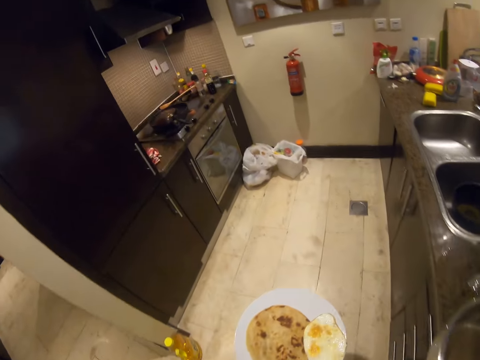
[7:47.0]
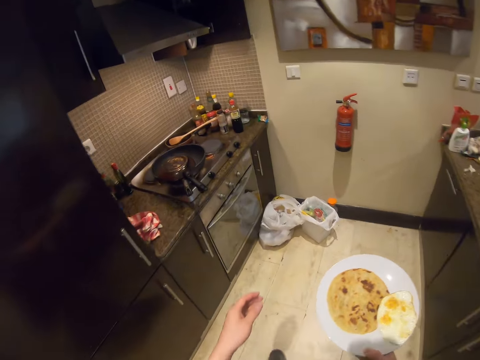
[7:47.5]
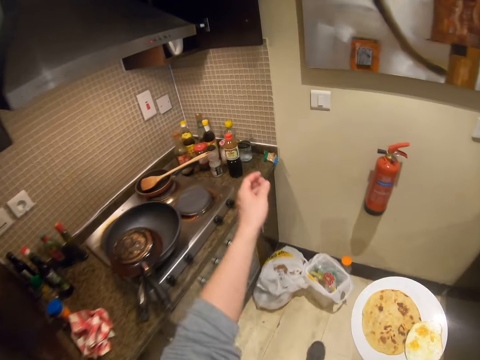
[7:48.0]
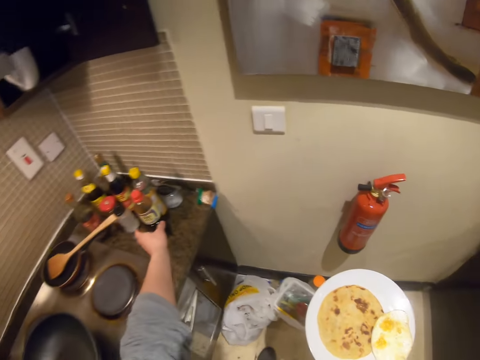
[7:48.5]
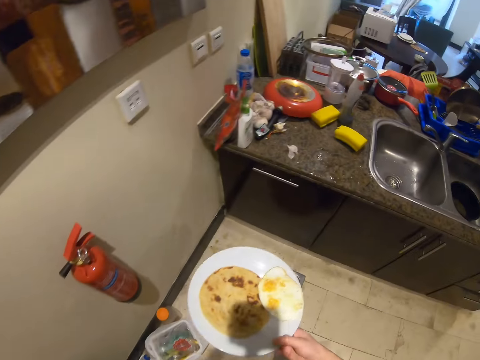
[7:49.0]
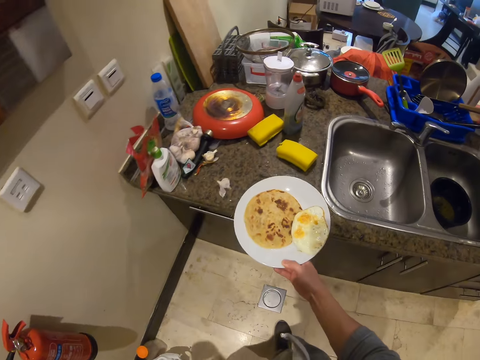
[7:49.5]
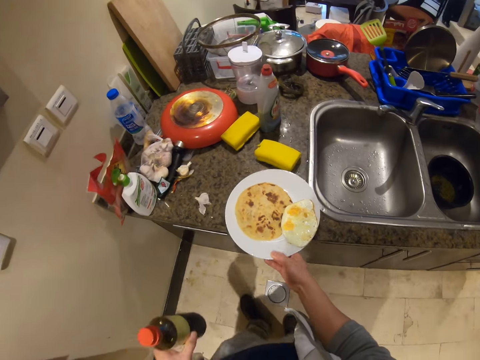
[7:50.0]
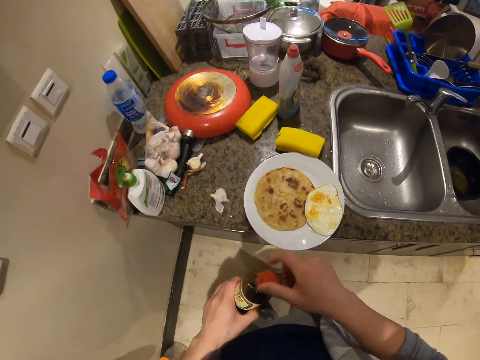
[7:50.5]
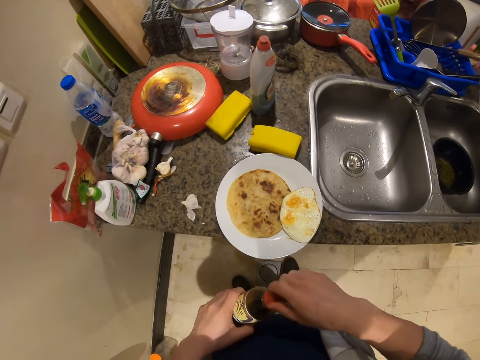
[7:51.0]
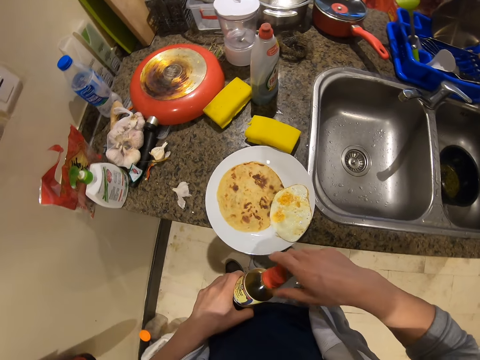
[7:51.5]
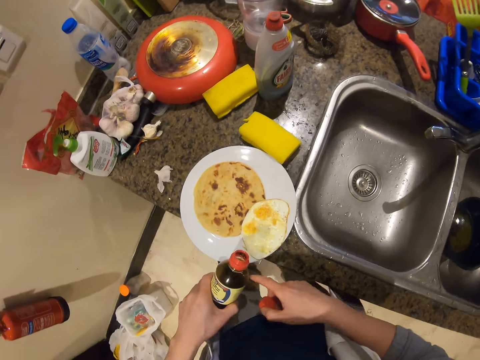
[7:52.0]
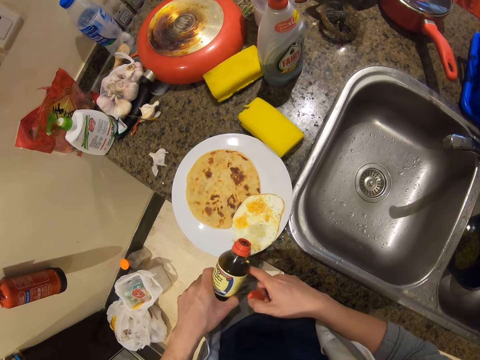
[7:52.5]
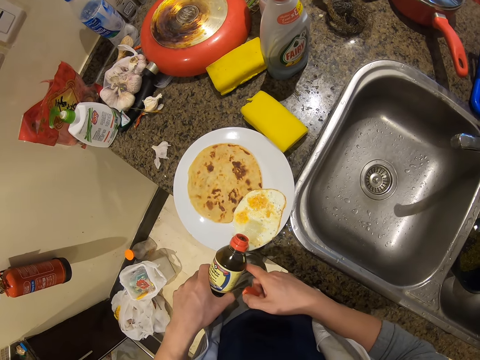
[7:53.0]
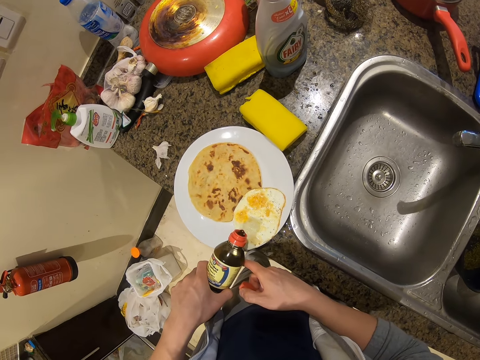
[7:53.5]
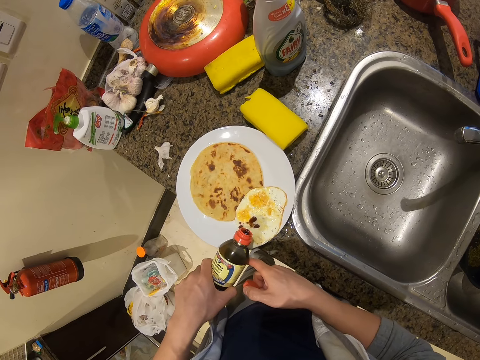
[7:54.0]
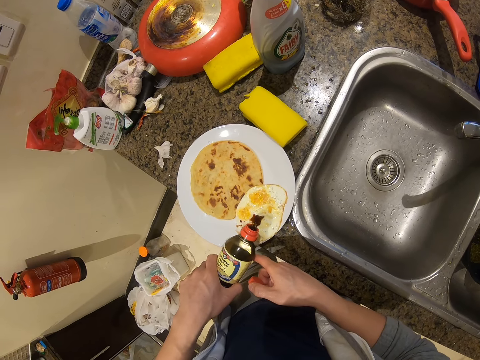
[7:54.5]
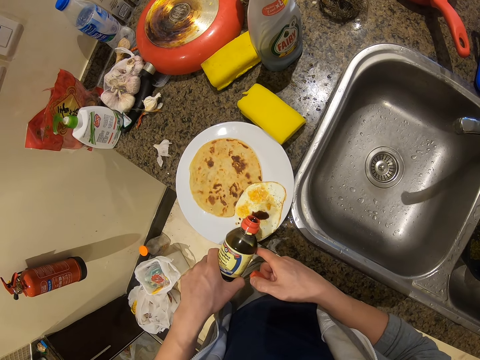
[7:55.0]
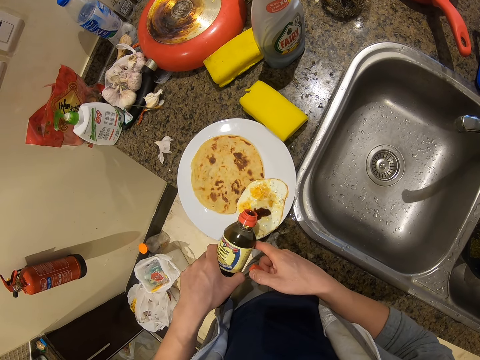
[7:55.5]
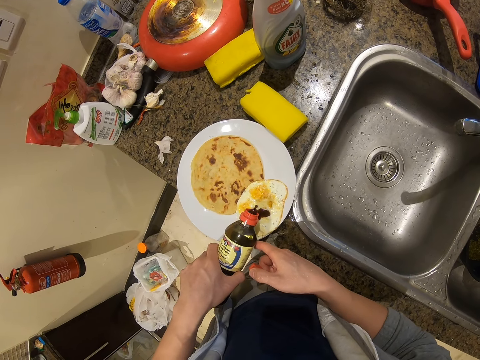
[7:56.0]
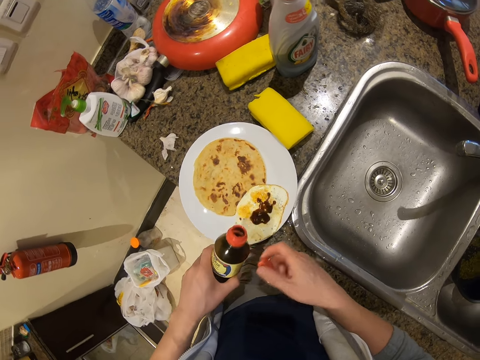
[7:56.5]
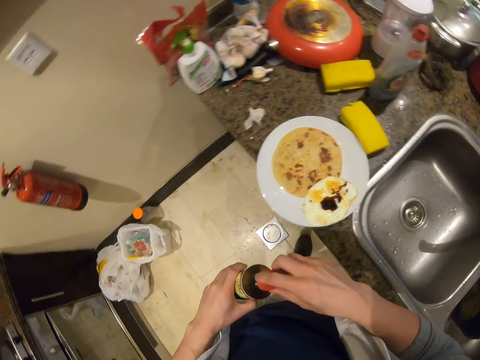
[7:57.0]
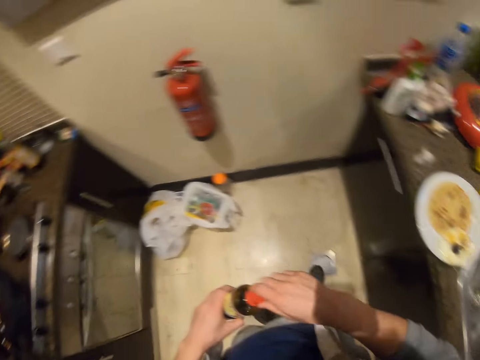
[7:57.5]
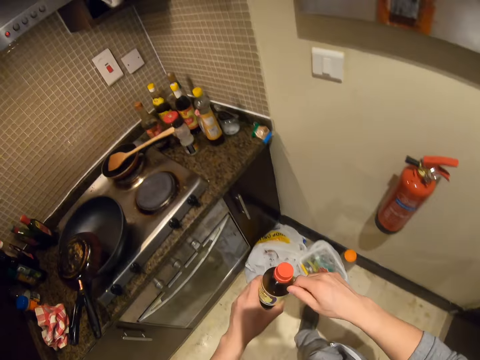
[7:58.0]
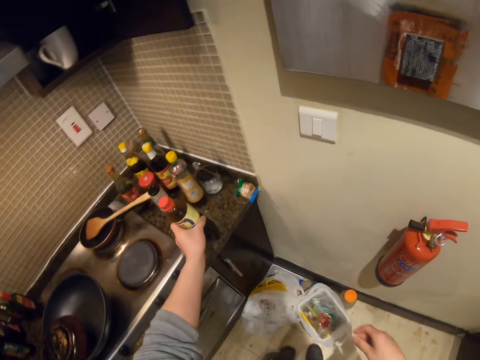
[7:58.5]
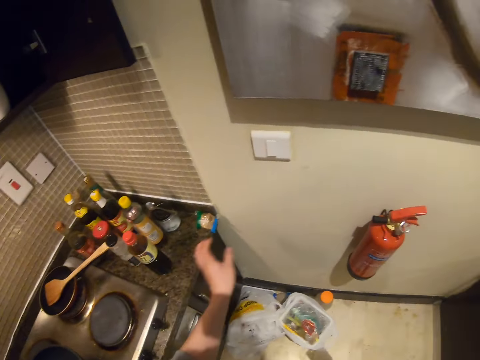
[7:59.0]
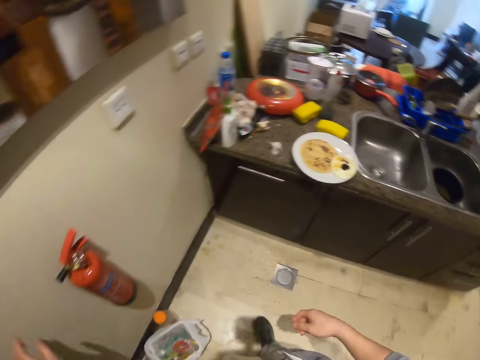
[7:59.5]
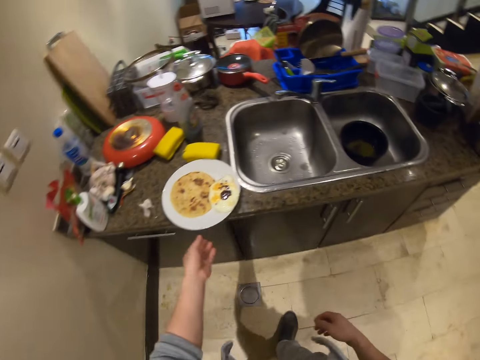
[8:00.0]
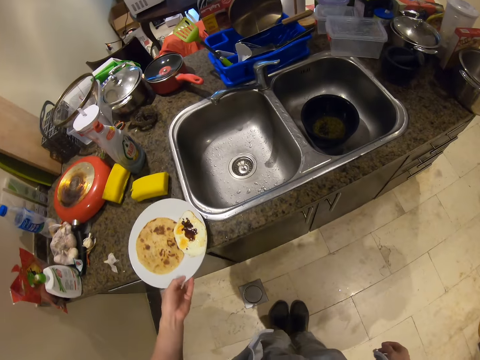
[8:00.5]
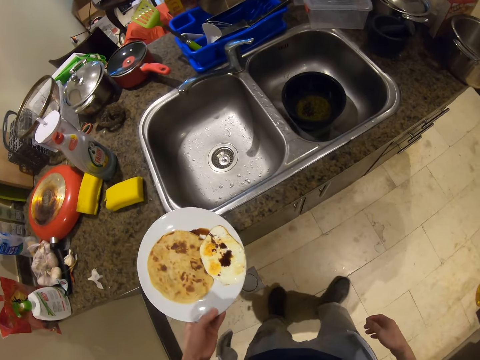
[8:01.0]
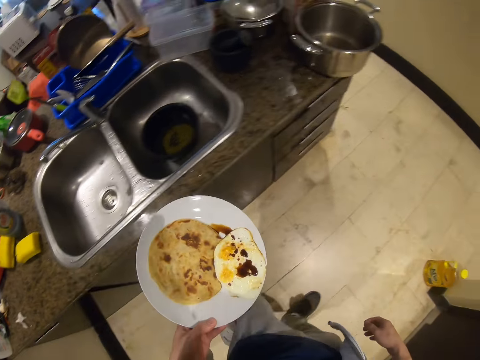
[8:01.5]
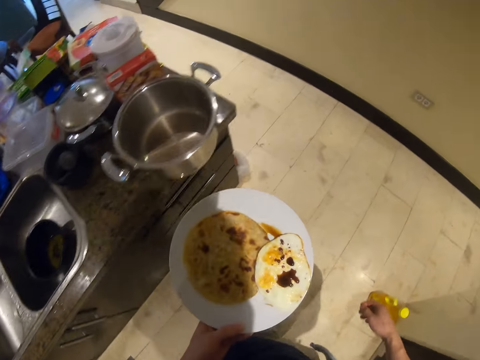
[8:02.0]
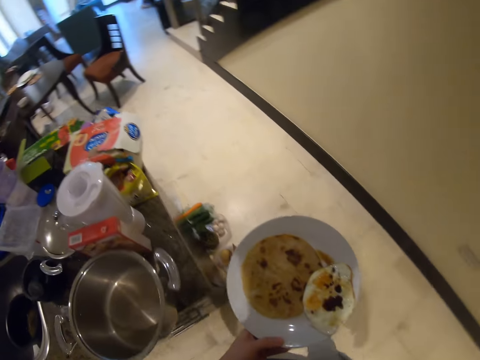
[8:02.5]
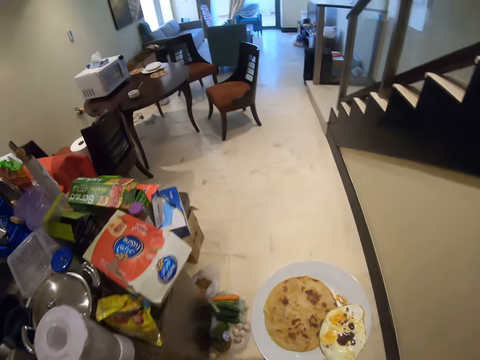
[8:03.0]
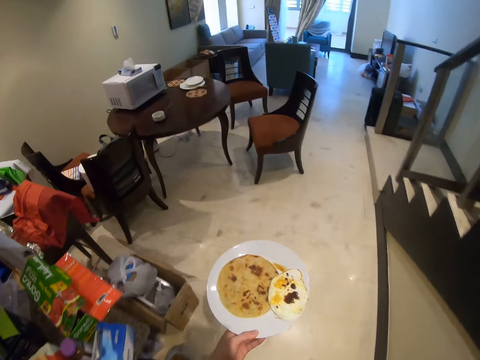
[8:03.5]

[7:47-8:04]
The camera wearer reaches for a bottle of syrup on the countertop of the cooker with his left hand. He picks up something. He places the plate on the kitchen sink countertop with his right hand. He loosens the cover on the bottle of syrup with his right hand. He opens the bottle of syrup with his right hand. He supports the bottle of syrup with his right hand. He turns some syrup on the fried egg in the plate from the bottle of syrup in his left hand. He closes the bottle of syrup with the cover in his right hand. He tightens the cover on the bottle of syrup with his right hand. He places the bottle of syrup on the countertop of the cooker with his left hand. He presses a switch on the wall with his left hand. He picks up the plate from the kitchen sink countertop with his left hand. He walks to a dining section with the plate in his left hand.

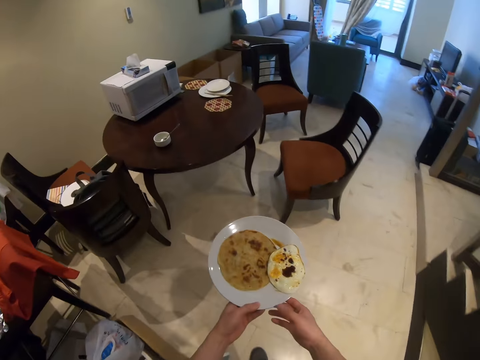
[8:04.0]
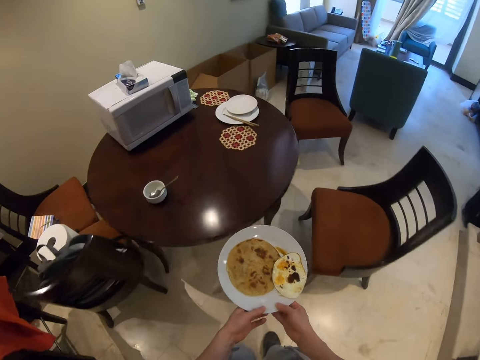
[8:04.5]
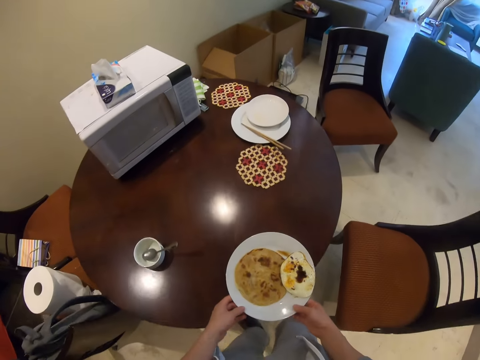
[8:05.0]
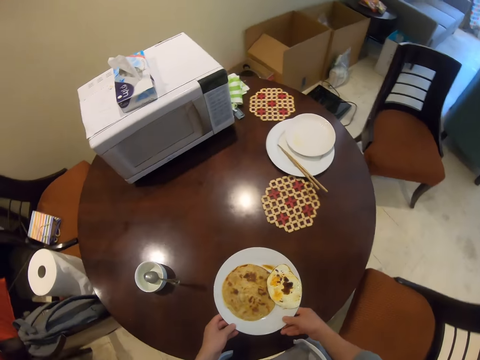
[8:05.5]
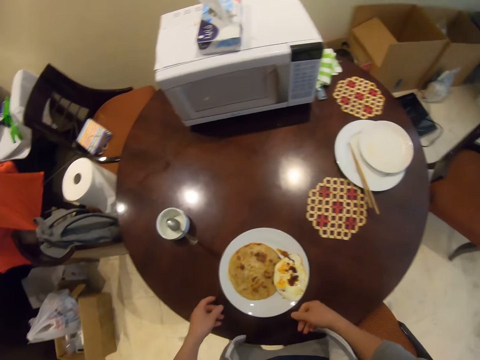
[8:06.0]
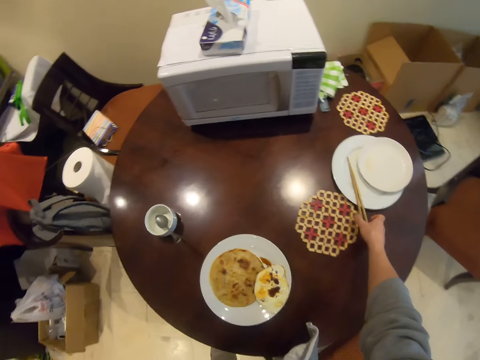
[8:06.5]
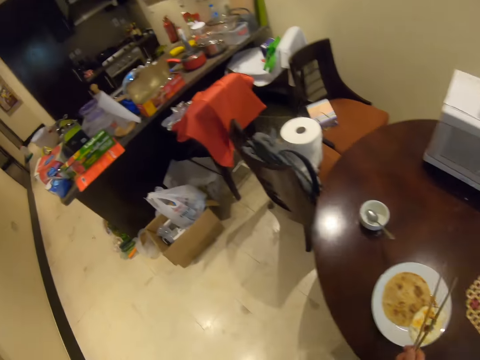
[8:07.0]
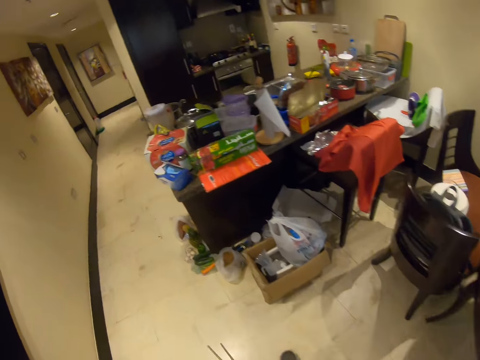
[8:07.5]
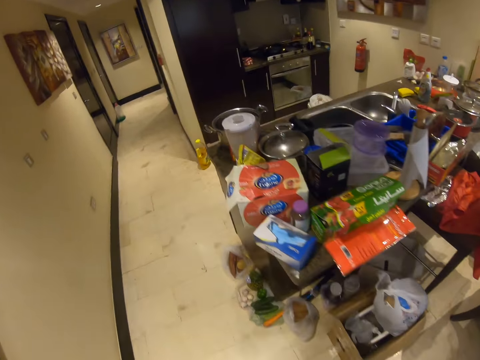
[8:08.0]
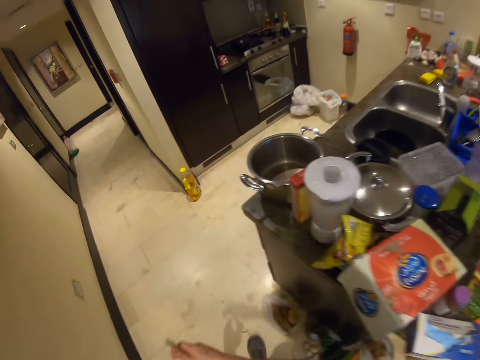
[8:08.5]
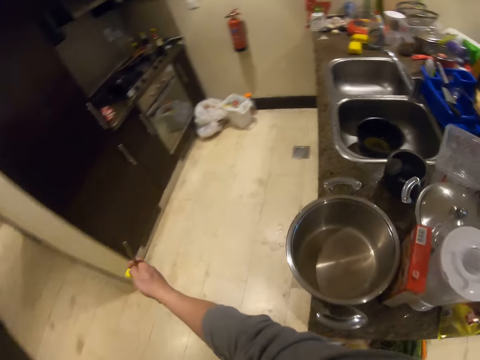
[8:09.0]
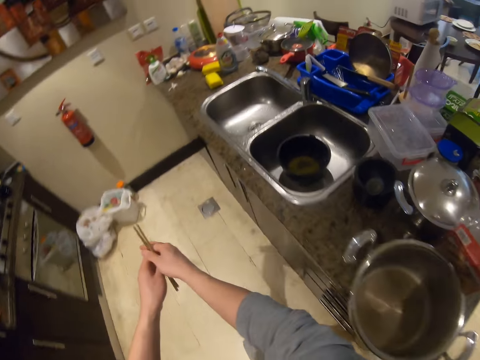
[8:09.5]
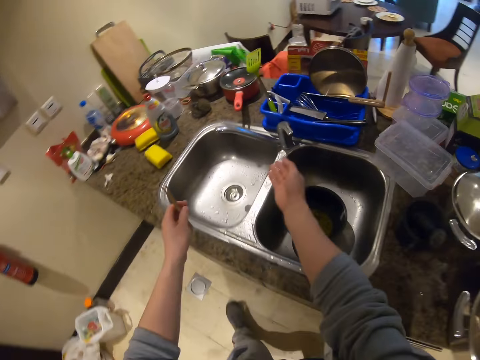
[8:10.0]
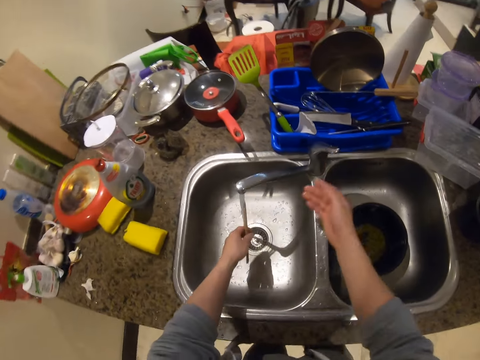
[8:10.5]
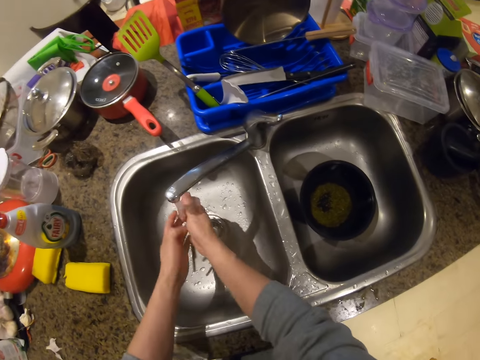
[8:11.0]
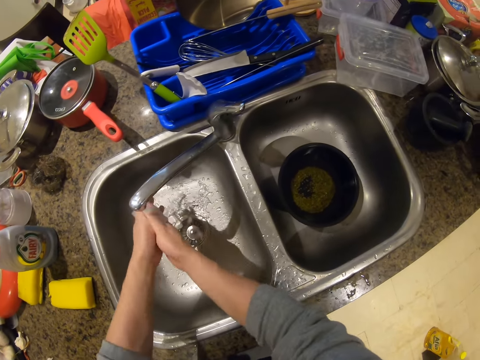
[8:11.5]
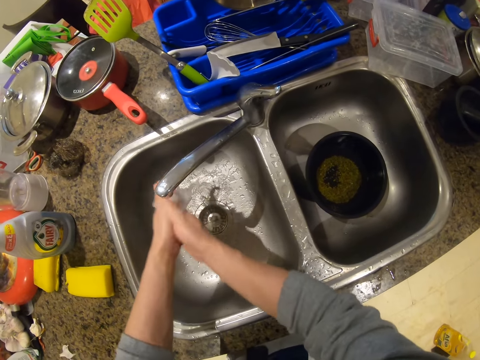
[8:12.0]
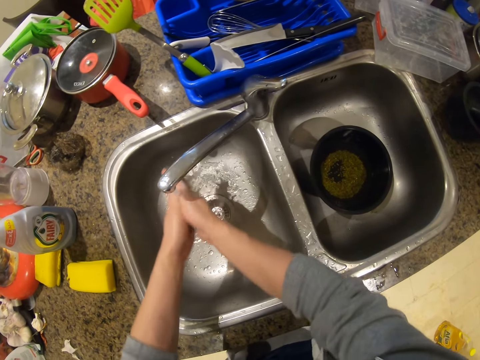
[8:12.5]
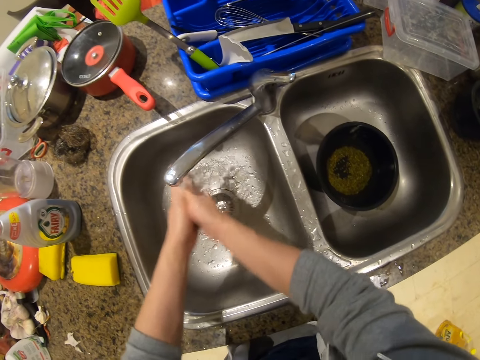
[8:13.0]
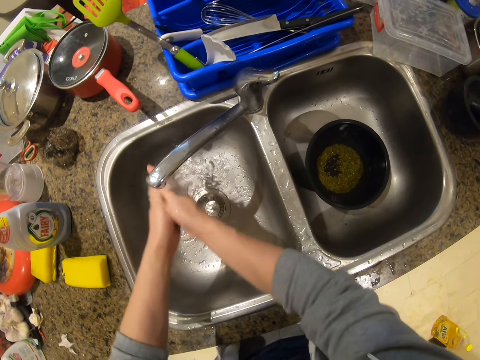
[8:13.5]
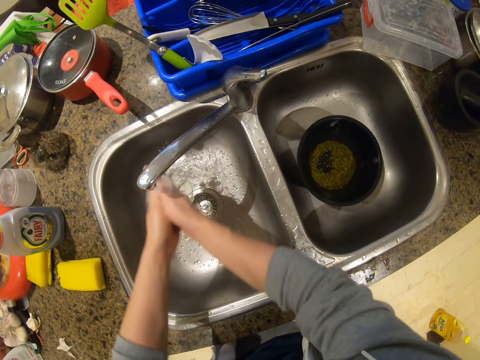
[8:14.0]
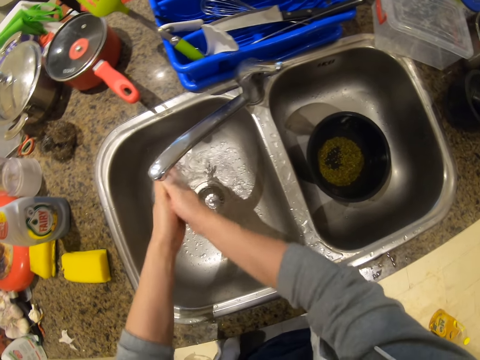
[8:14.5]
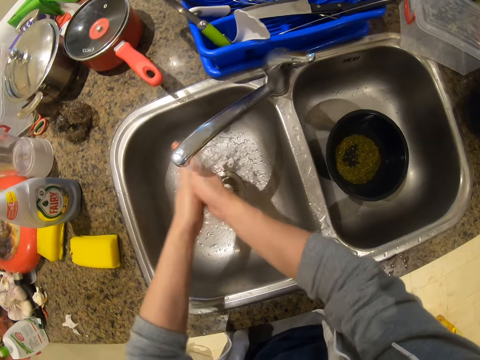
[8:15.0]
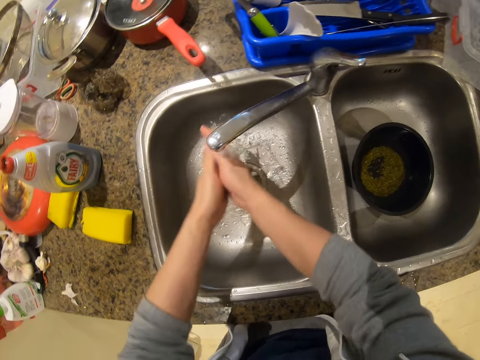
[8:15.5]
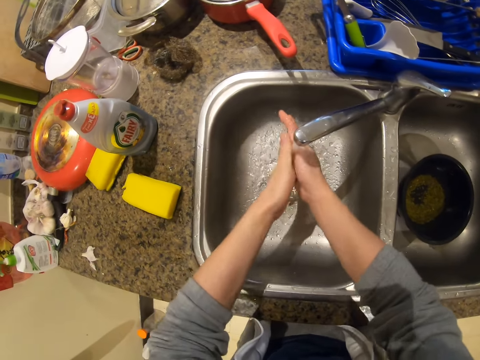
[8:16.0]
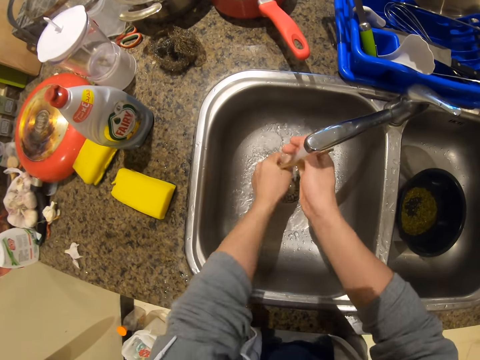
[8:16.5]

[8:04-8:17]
The camera wearer holds the plate with both hands. He moves his left hand on the plate. He places the plate on a dining table with both hands. He picks up chopsticks from a plate on the table with his right hand. He walks to the kitchen with the chopsticks in his right hand. He walks around the kitchen. He passes the chopsticks from his right hand to his left hand. He opens the tap with his right hand. He holds the chopsticks in the kitchen sink with his left hand. He washes the chopsticks in the kitchen sink with both hands.
